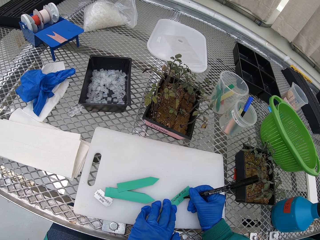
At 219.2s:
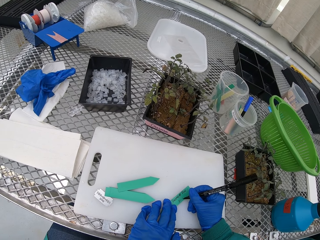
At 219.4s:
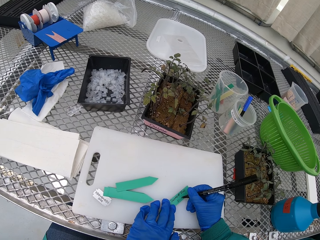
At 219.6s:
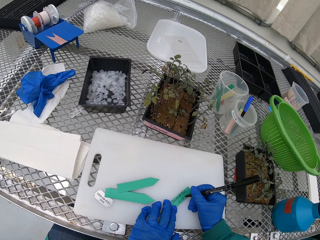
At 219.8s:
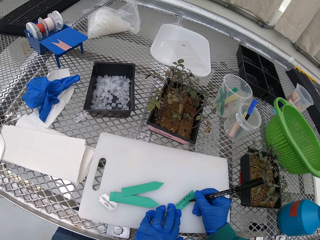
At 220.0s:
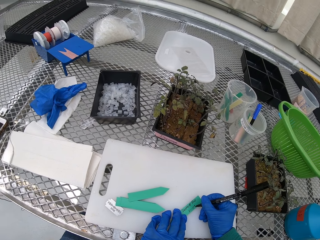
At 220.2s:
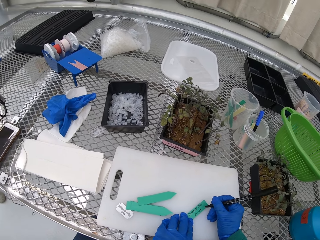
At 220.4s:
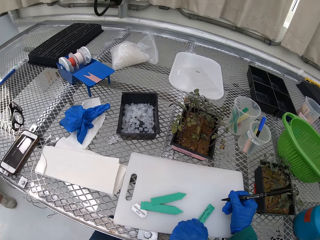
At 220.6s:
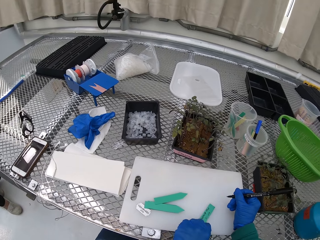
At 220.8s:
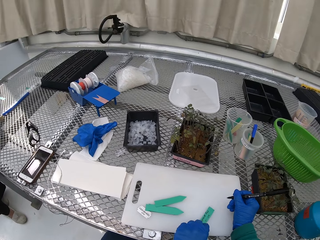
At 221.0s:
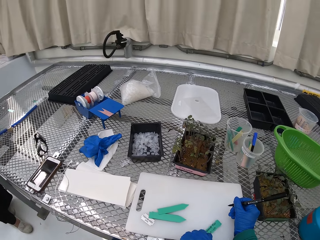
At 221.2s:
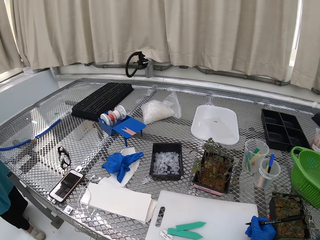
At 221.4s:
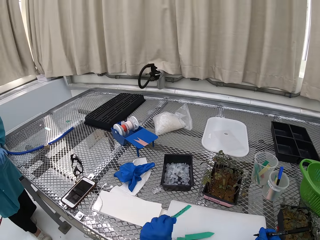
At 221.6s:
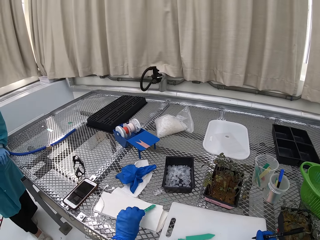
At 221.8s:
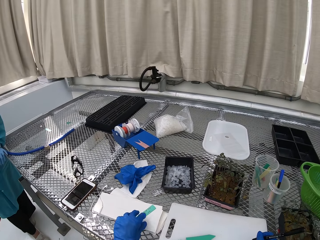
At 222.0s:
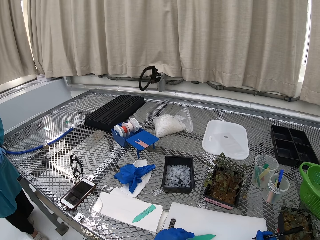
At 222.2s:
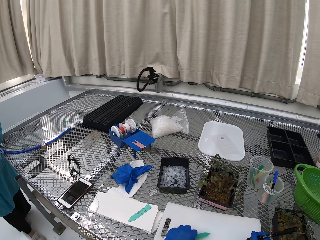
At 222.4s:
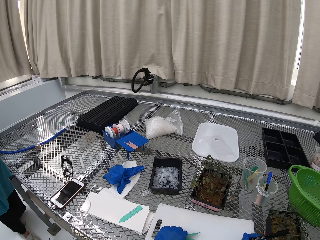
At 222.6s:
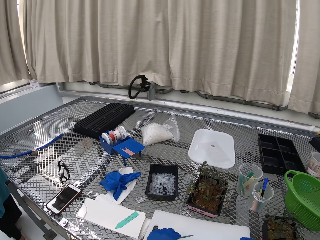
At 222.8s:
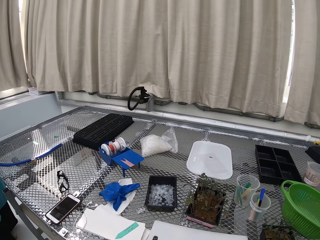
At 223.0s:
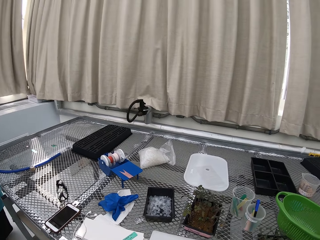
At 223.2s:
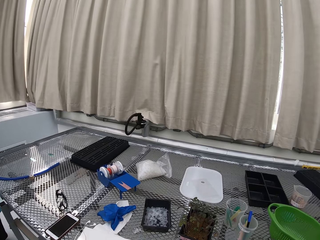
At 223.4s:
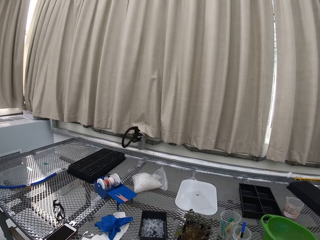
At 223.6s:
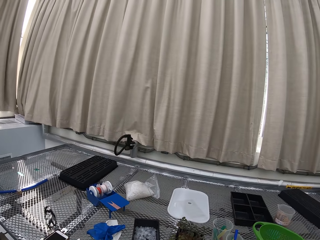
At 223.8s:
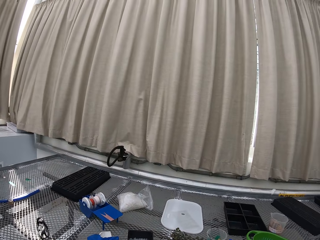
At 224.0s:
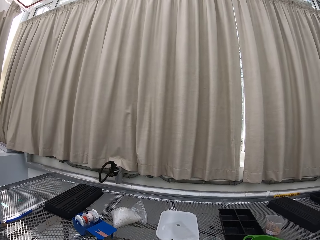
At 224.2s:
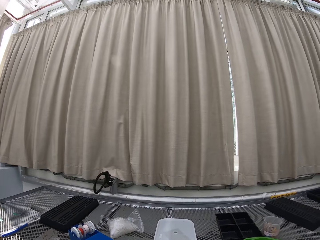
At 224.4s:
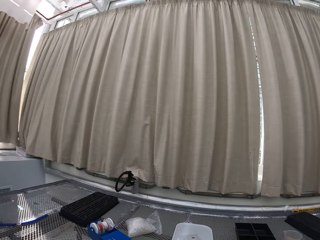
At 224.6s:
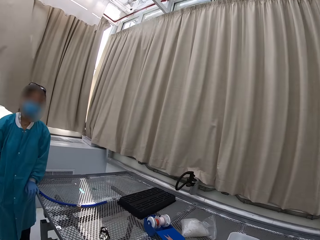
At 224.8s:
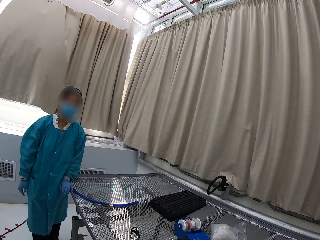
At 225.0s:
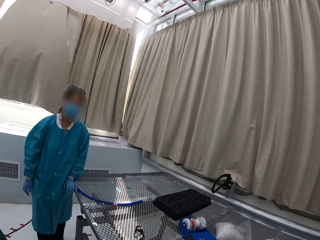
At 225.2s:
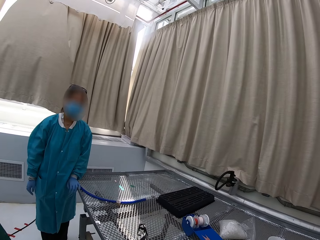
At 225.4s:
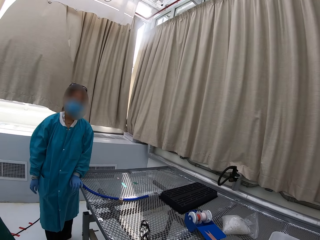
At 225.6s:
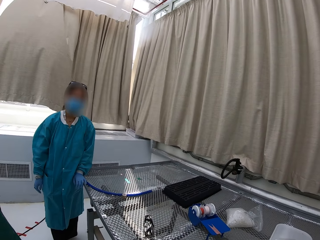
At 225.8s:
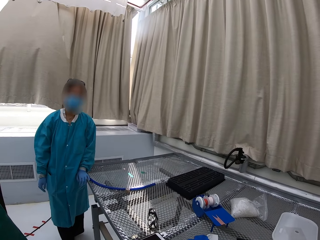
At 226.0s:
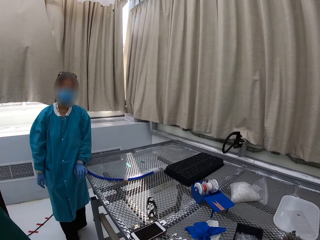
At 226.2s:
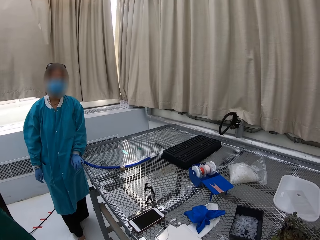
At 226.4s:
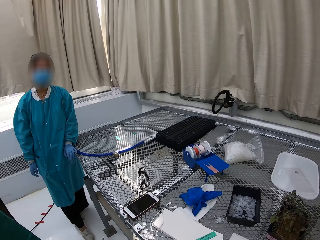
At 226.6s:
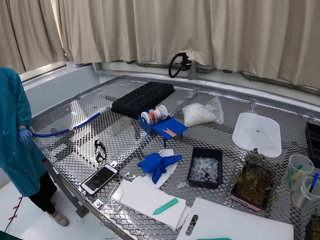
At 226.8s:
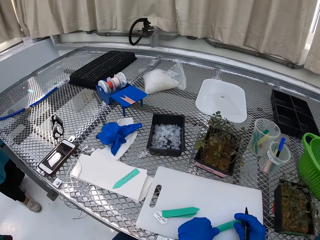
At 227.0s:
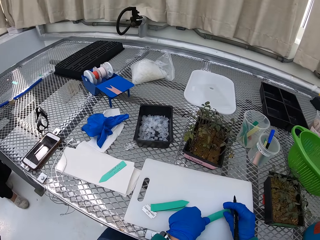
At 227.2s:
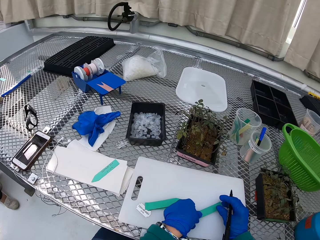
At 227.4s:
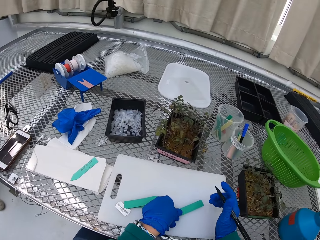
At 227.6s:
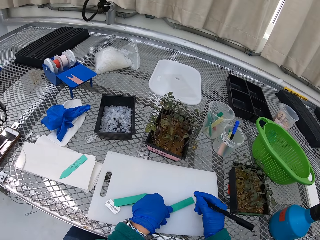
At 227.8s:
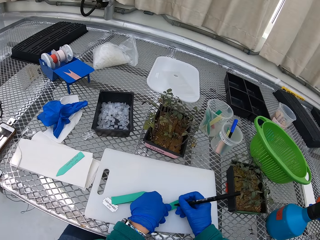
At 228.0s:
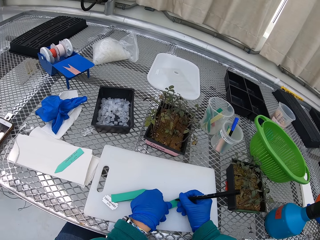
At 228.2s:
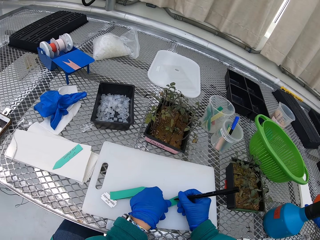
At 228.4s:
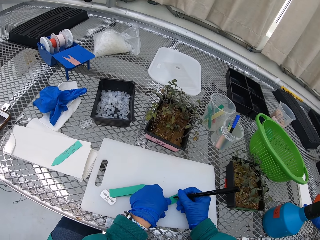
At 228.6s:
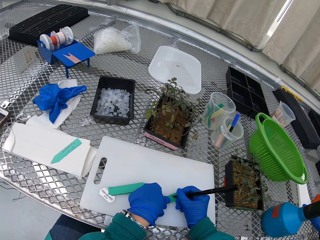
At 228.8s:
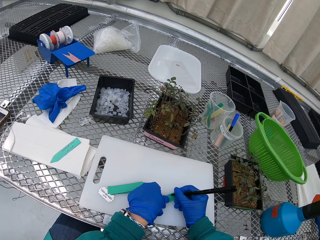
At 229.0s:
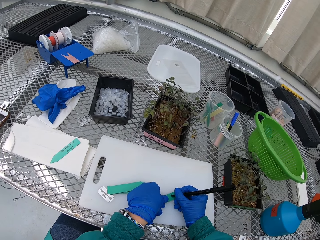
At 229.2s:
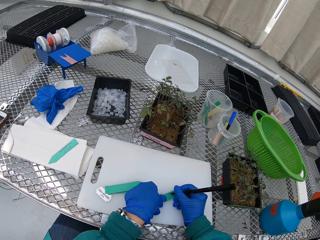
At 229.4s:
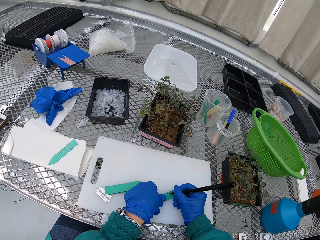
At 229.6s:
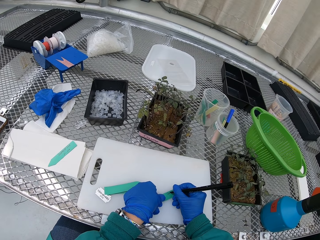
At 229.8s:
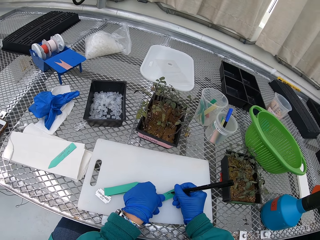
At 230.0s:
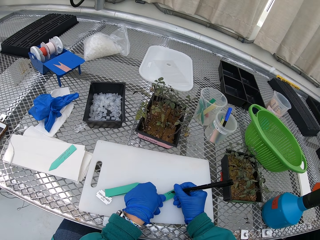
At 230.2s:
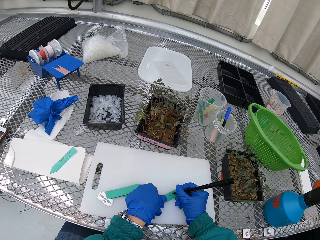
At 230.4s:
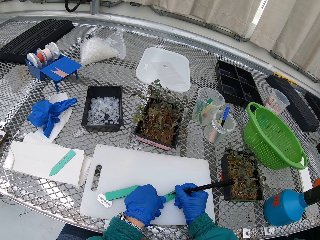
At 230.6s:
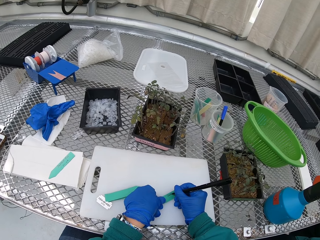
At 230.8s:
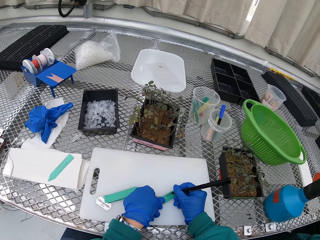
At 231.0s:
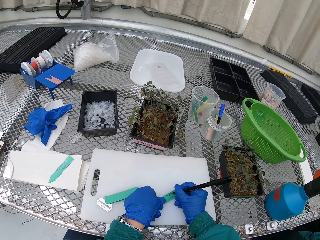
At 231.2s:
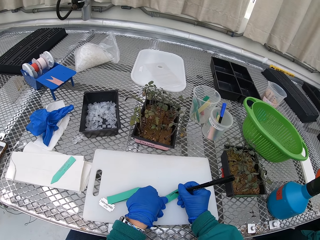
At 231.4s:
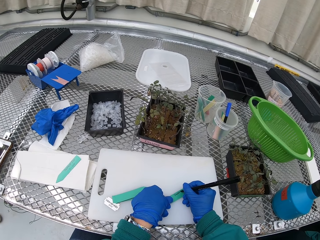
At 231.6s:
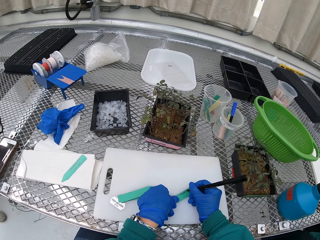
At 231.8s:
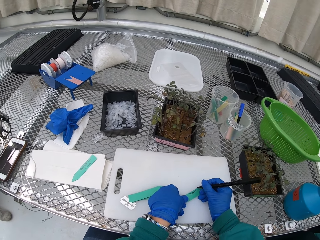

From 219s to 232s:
The camera wearer puts an object away. They write on something.

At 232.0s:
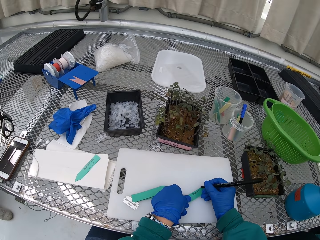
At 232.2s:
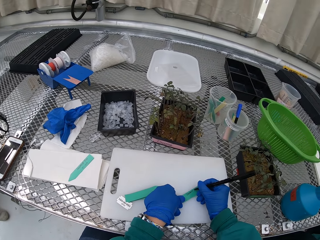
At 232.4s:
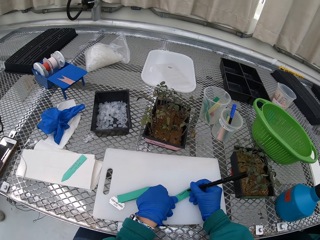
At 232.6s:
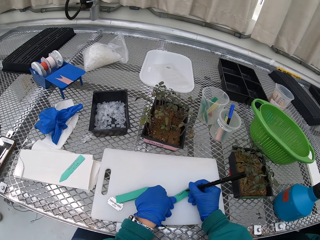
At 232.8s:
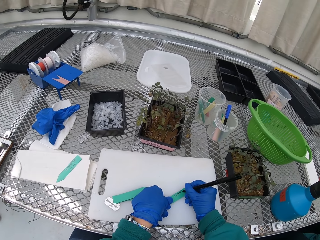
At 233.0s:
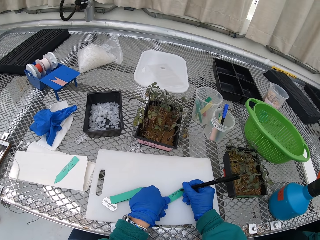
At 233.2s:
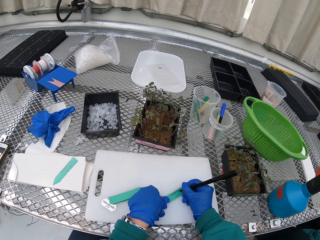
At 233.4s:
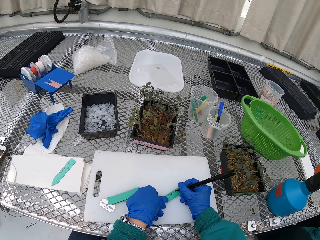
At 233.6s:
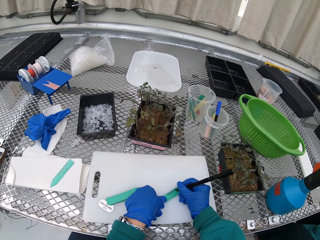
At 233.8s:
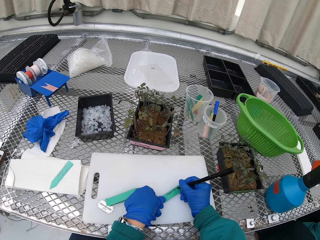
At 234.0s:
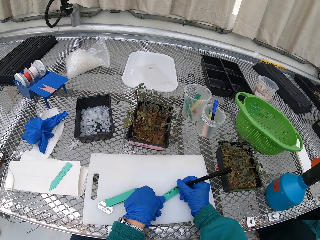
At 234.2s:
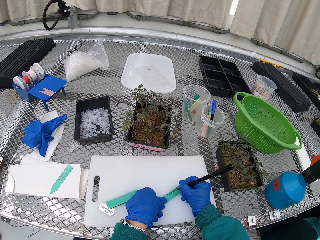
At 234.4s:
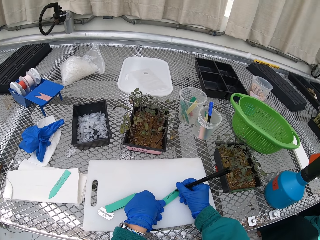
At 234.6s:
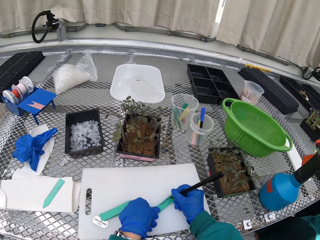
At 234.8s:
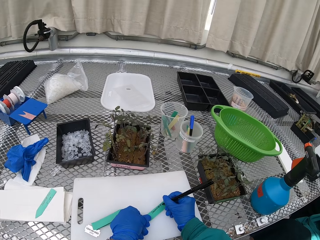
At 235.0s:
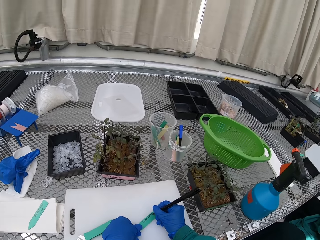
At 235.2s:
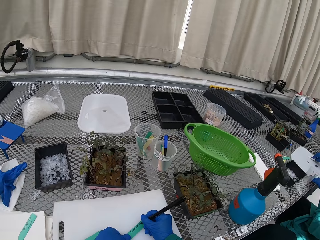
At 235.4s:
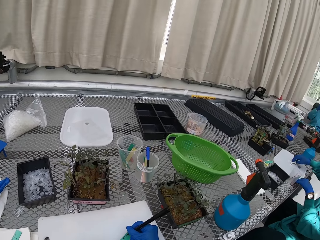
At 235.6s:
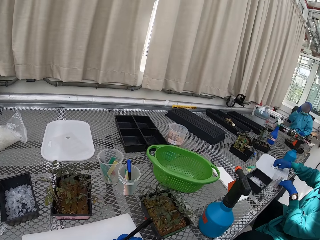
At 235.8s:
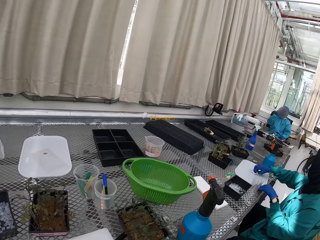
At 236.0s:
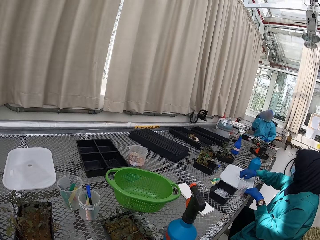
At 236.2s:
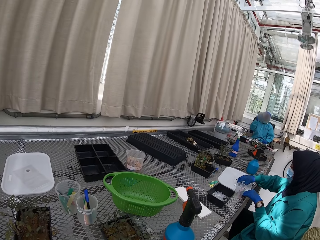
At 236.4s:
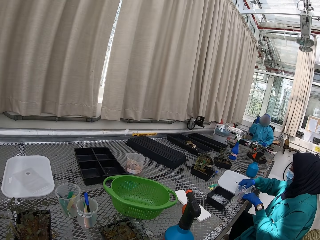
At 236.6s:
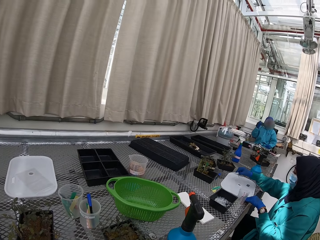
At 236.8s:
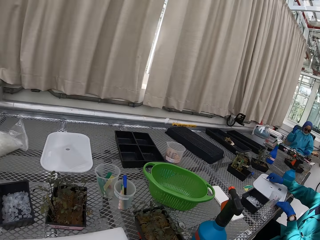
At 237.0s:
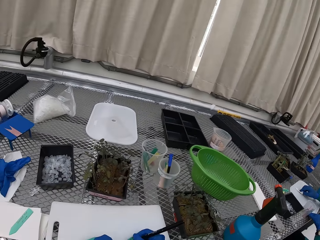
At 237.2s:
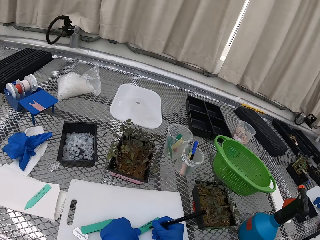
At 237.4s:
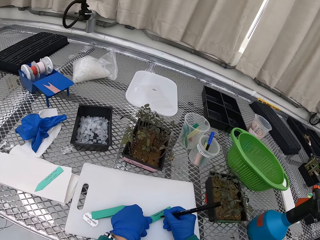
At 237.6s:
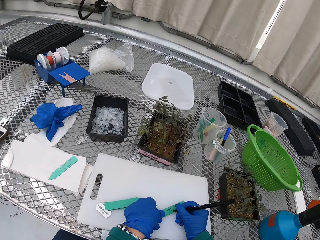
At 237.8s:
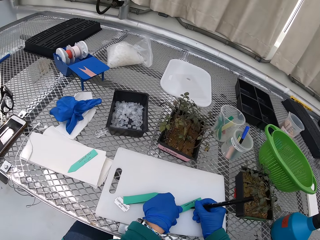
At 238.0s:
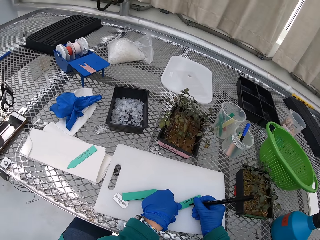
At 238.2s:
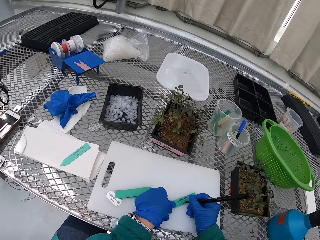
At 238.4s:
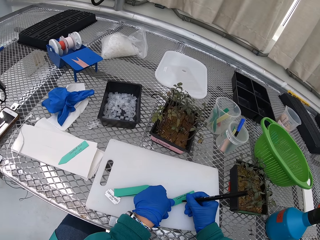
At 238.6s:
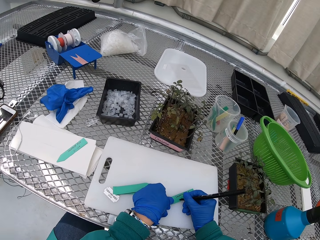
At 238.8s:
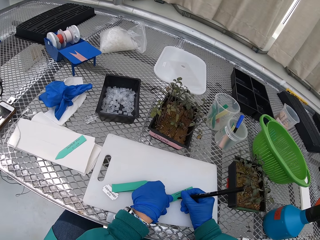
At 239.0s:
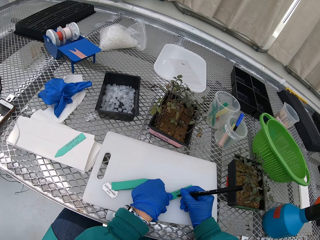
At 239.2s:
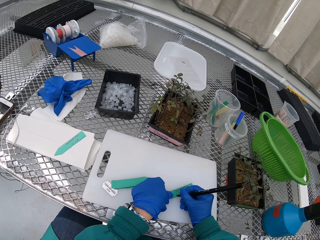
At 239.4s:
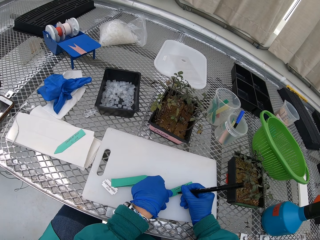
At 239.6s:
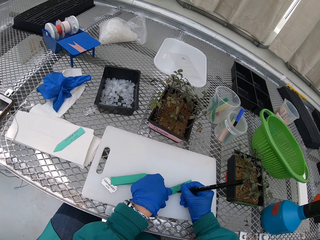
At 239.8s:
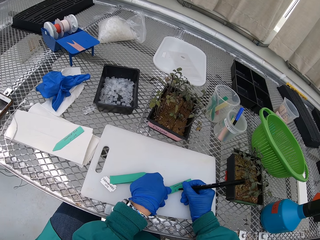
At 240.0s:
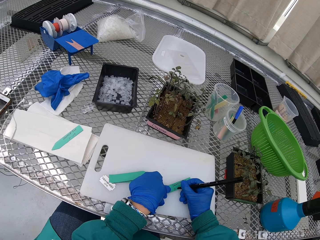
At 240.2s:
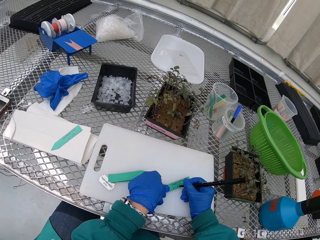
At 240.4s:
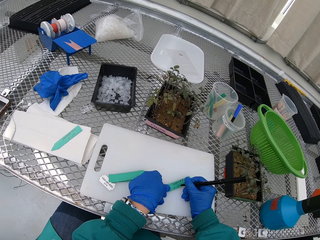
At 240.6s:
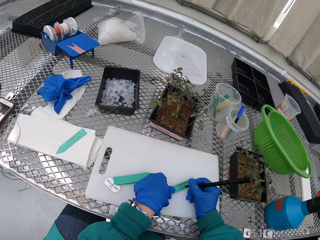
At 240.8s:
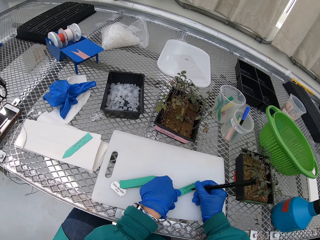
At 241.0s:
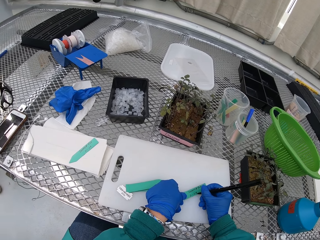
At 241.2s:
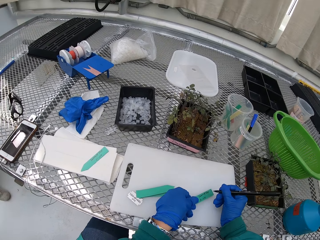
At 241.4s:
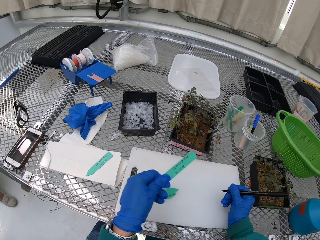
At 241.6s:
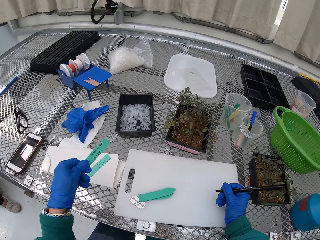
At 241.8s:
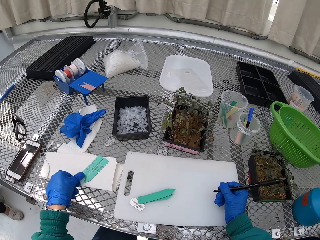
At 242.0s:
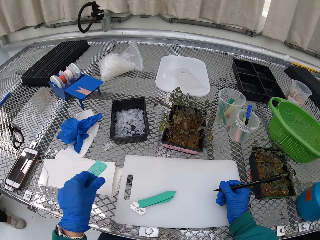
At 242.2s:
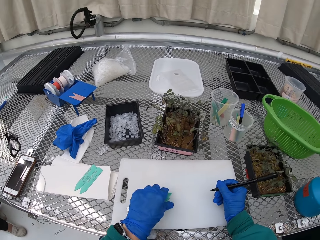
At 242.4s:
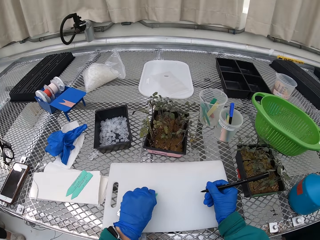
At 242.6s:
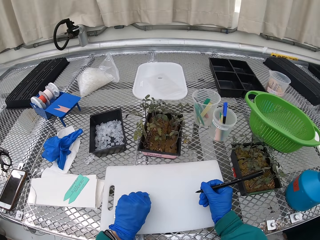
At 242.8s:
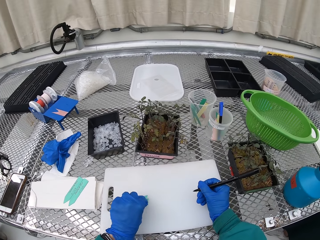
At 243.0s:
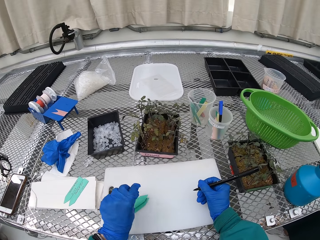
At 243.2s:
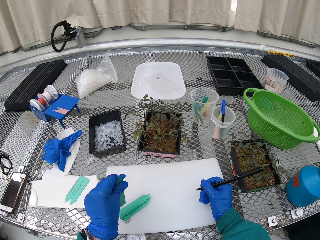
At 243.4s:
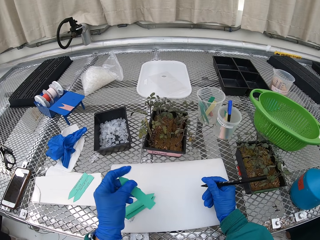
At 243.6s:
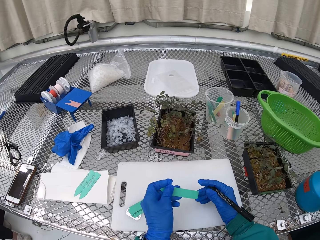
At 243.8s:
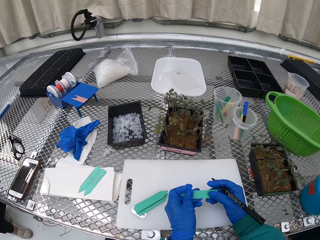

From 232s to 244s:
The camera wearer puts an object away.
